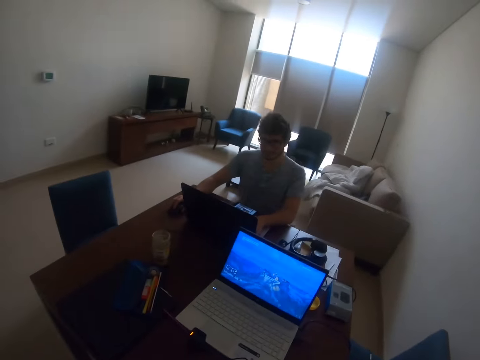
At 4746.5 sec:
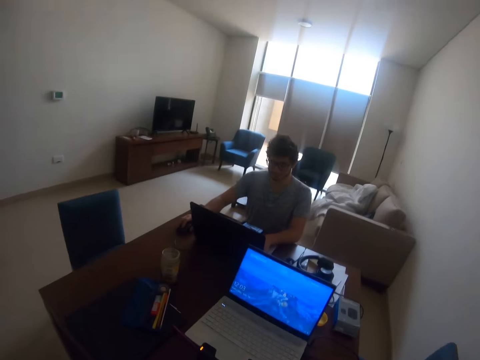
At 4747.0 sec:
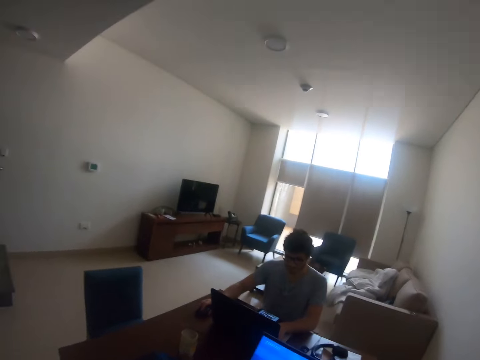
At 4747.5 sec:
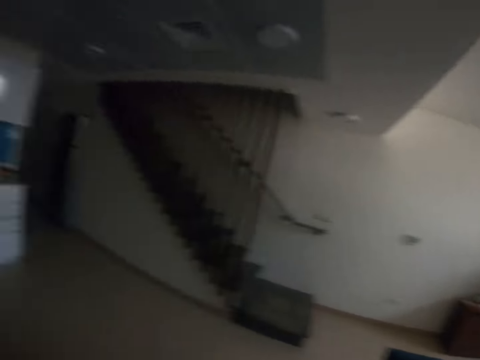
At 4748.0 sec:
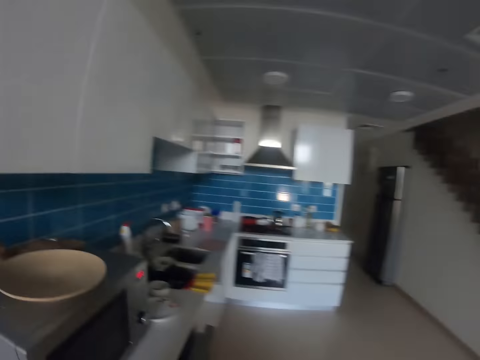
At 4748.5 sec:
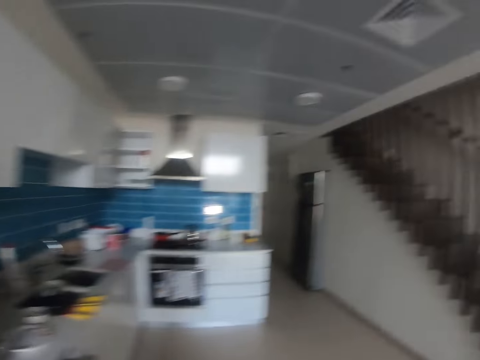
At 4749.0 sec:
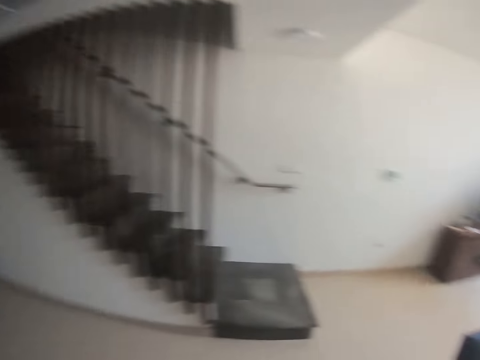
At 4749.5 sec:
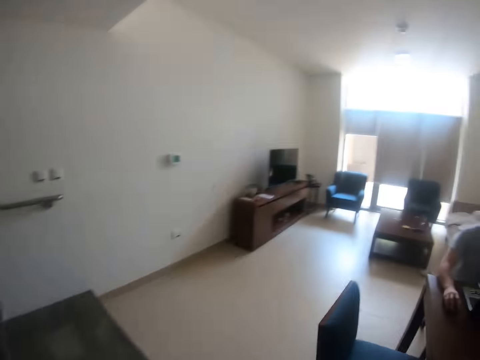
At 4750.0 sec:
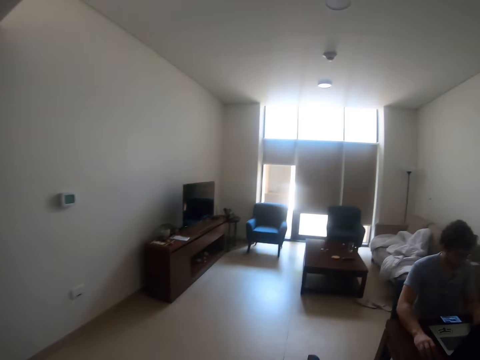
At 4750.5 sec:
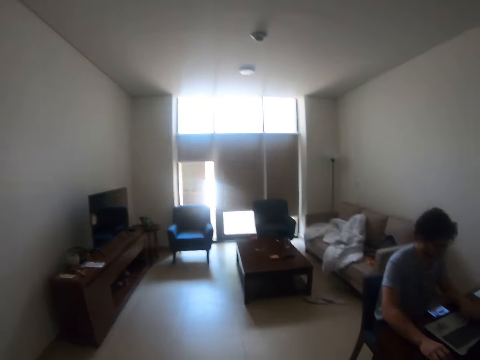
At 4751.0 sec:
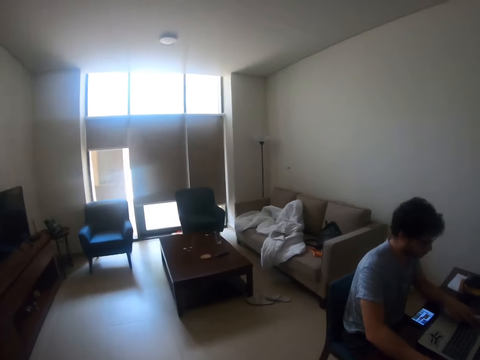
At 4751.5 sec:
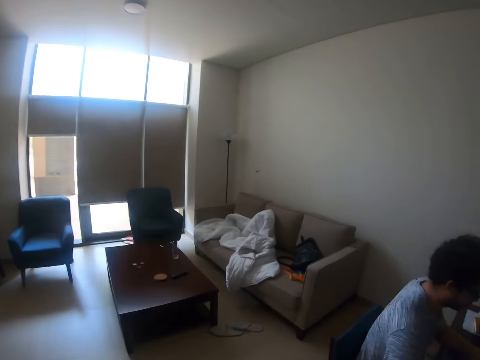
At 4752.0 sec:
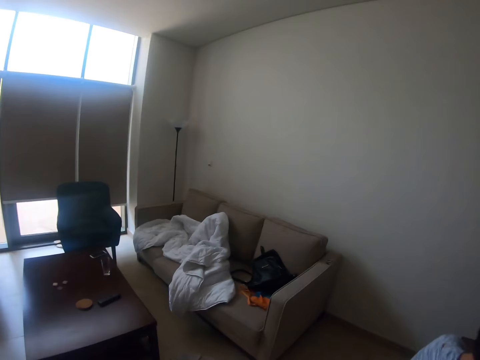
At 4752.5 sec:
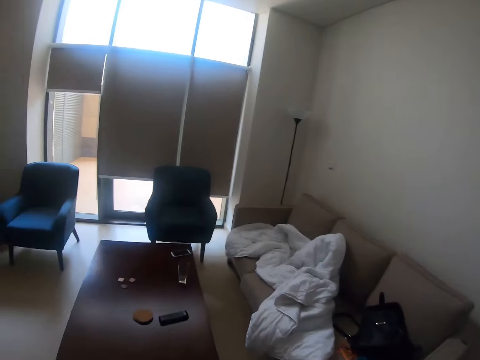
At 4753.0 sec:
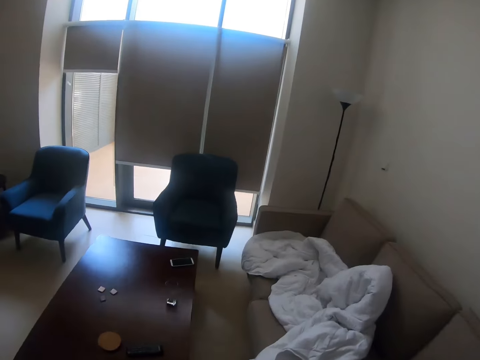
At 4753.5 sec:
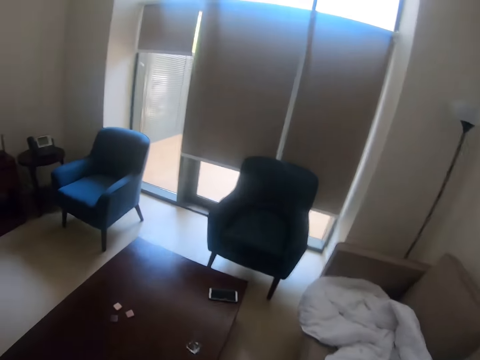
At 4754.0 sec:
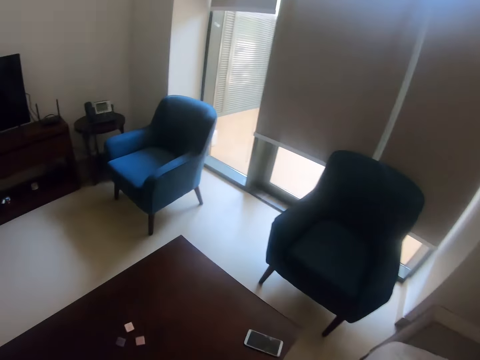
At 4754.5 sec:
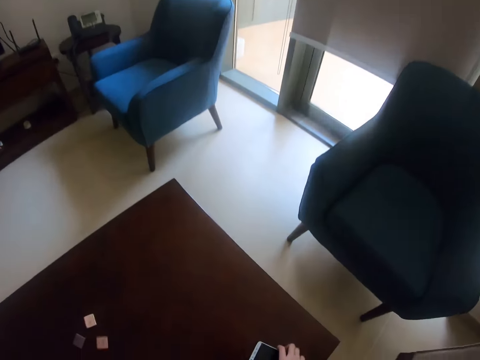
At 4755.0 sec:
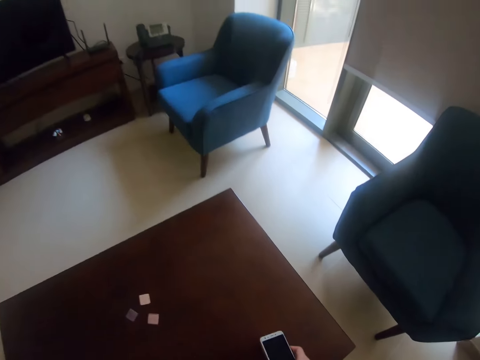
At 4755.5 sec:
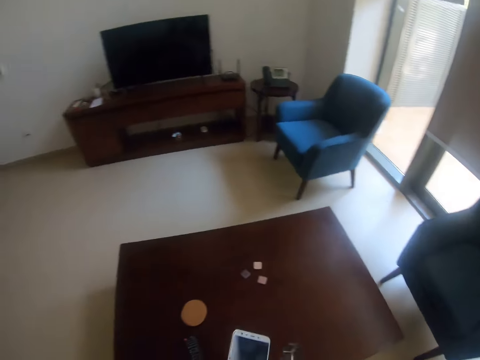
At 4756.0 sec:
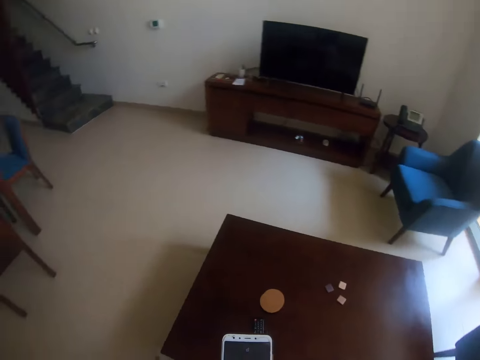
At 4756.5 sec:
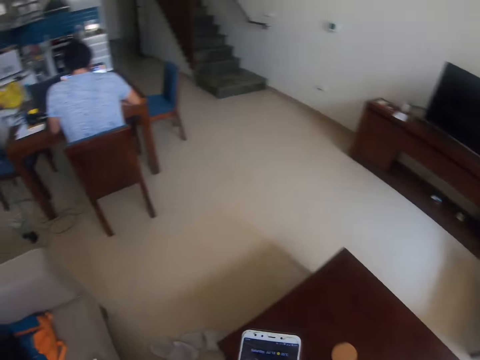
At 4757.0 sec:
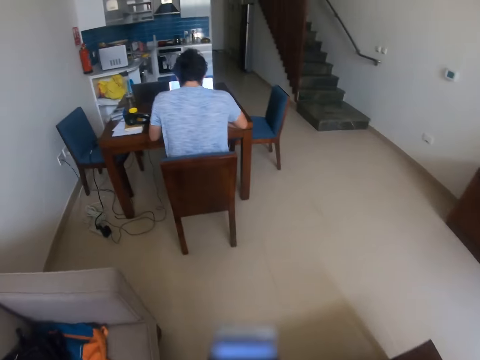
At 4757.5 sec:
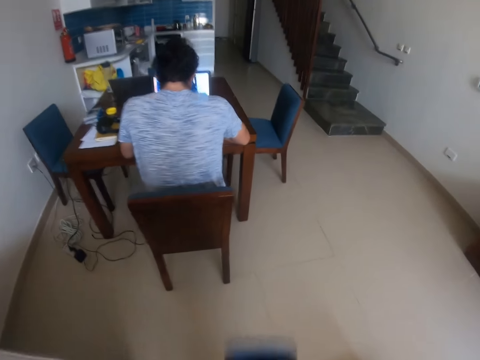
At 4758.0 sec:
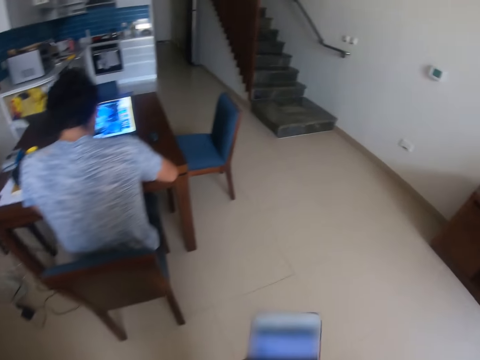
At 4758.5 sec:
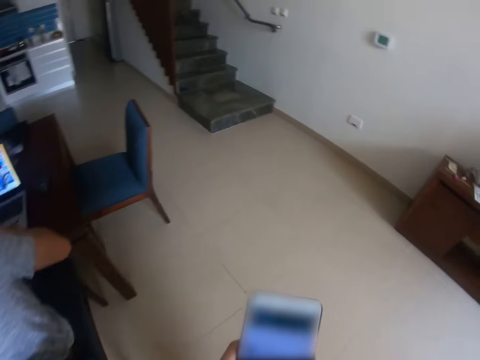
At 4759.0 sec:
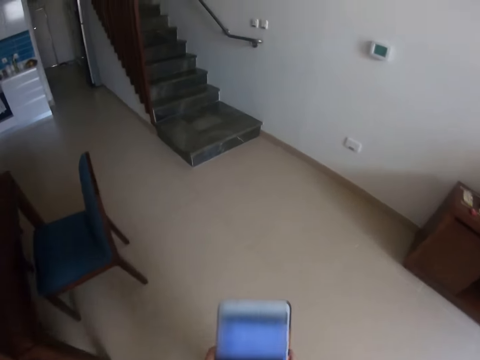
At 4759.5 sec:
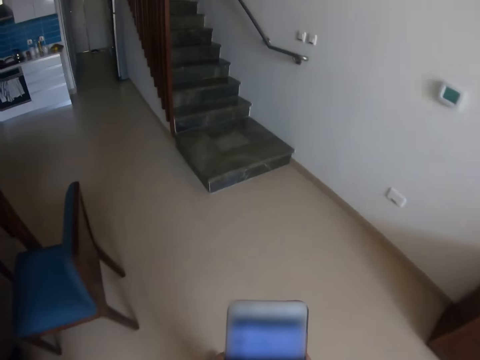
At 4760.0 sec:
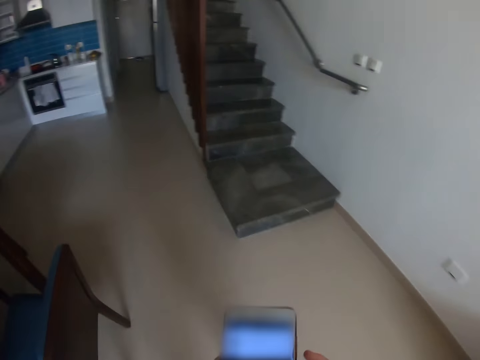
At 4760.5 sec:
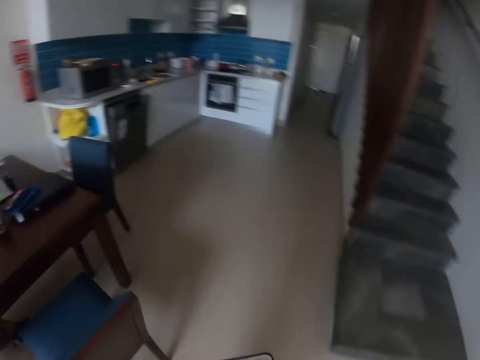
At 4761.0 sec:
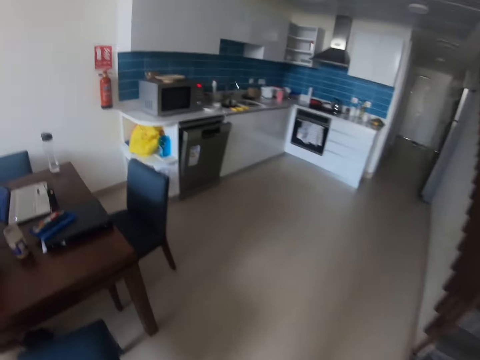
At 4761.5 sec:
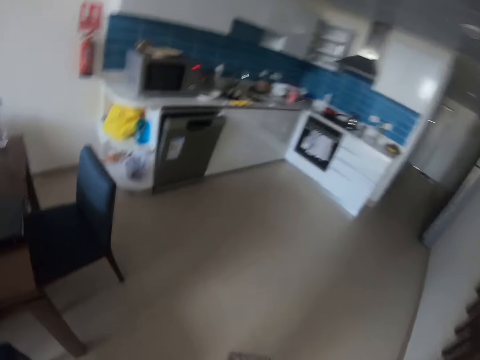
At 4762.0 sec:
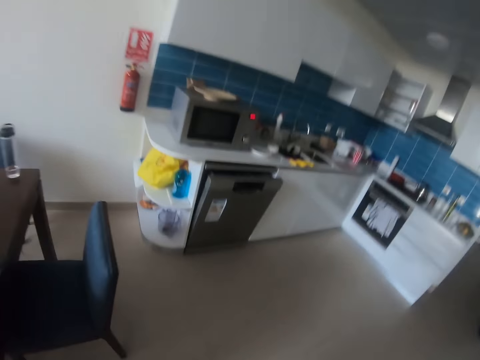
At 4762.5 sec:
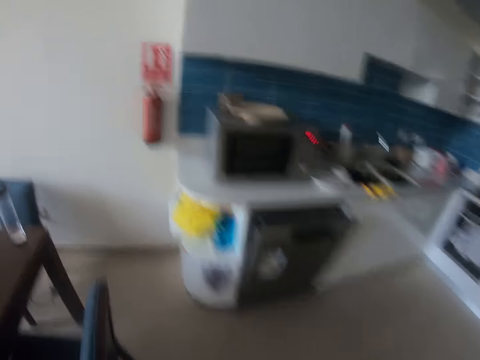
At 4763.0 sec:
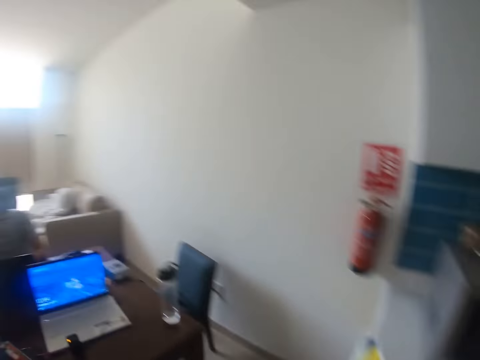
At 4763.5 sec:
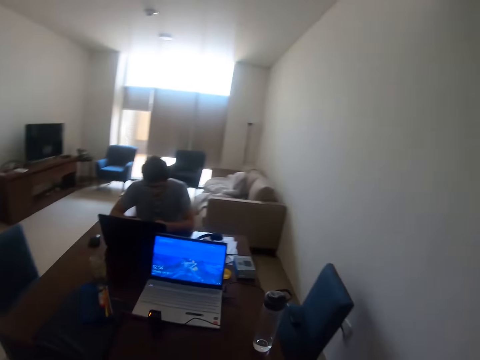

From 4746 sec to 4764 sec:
The camera wearer walks around a room. They pick a phone from the table. They operate the phone. They scroll through the phone. They move a hand and walk near the table.

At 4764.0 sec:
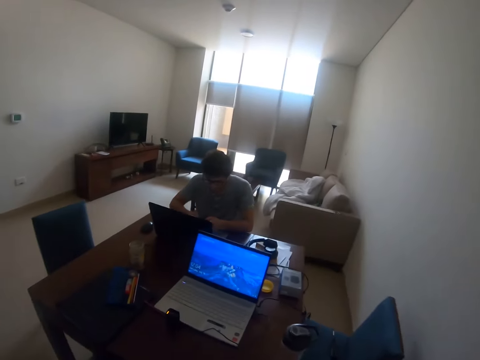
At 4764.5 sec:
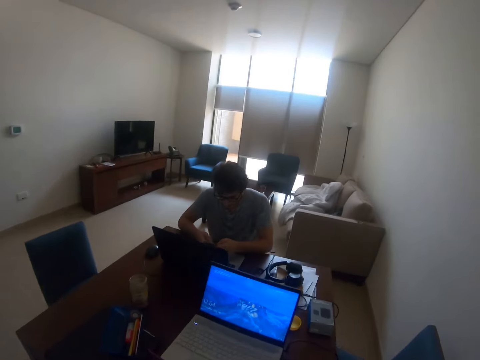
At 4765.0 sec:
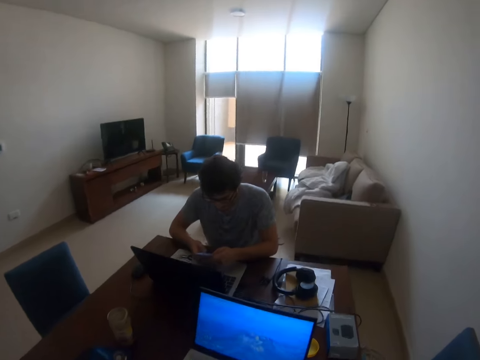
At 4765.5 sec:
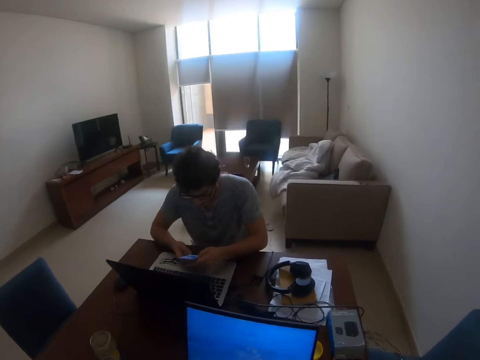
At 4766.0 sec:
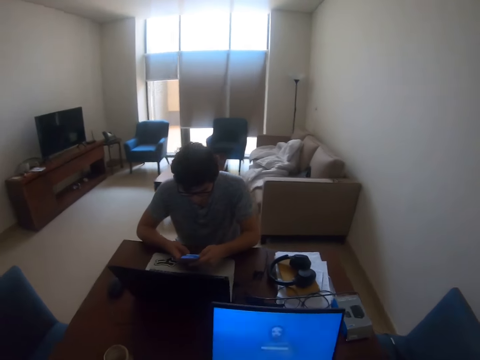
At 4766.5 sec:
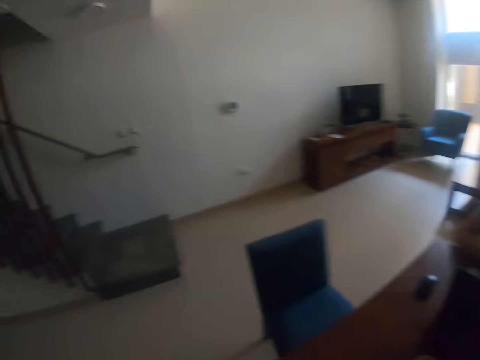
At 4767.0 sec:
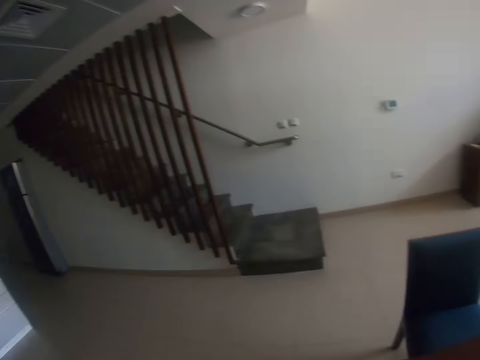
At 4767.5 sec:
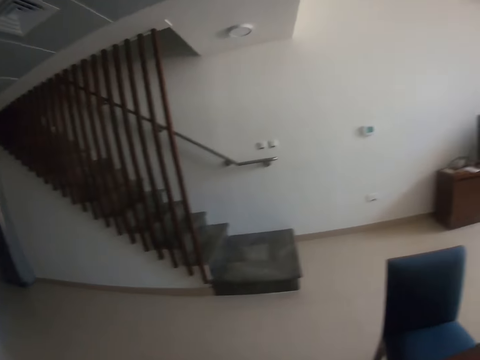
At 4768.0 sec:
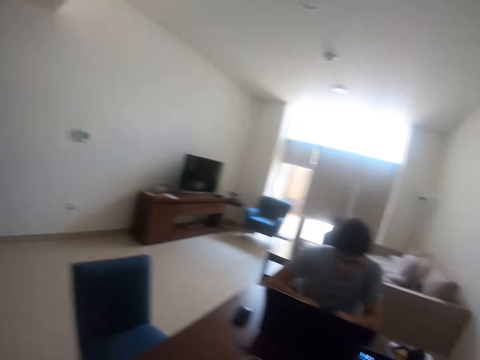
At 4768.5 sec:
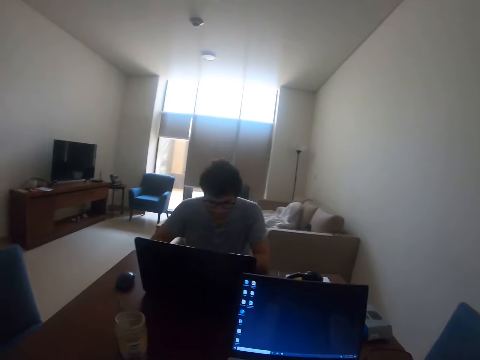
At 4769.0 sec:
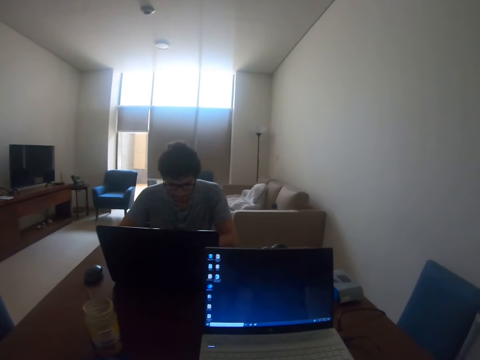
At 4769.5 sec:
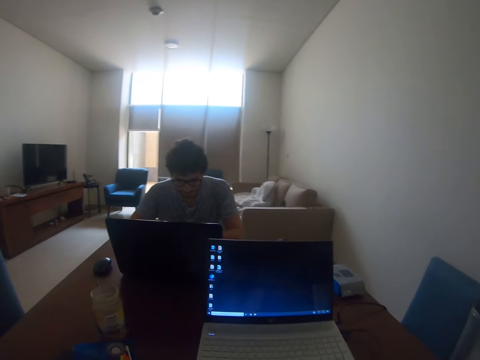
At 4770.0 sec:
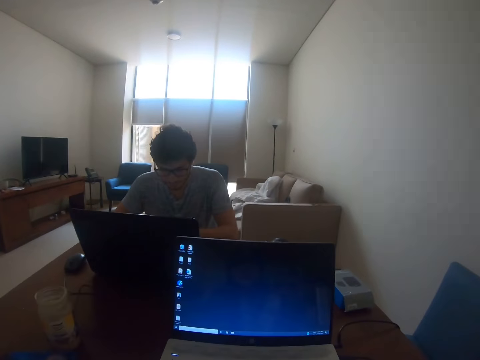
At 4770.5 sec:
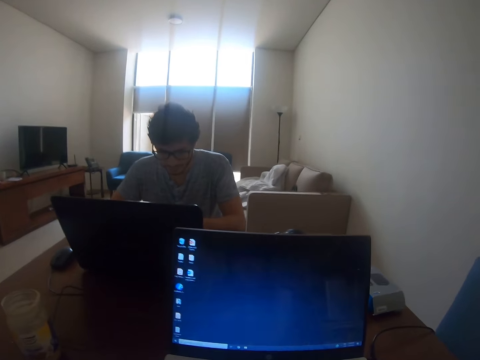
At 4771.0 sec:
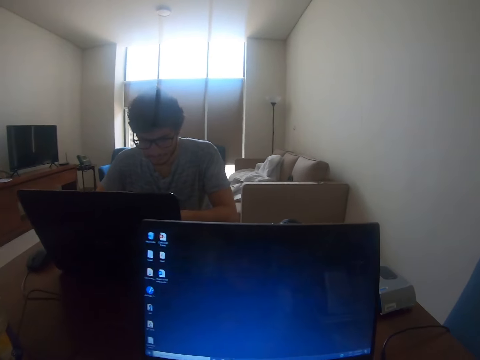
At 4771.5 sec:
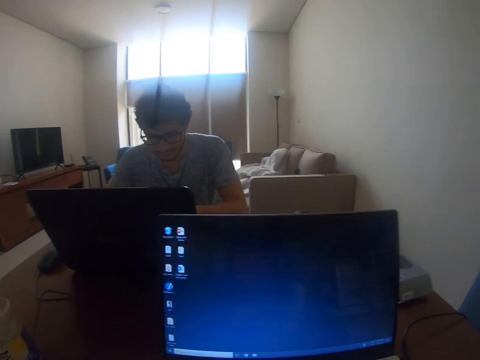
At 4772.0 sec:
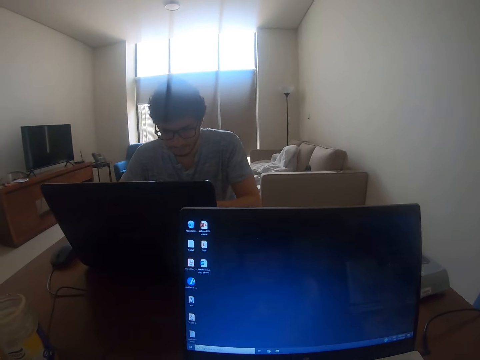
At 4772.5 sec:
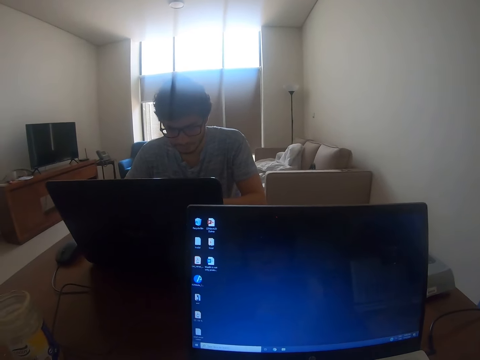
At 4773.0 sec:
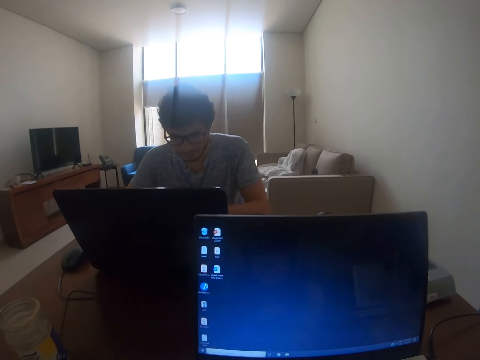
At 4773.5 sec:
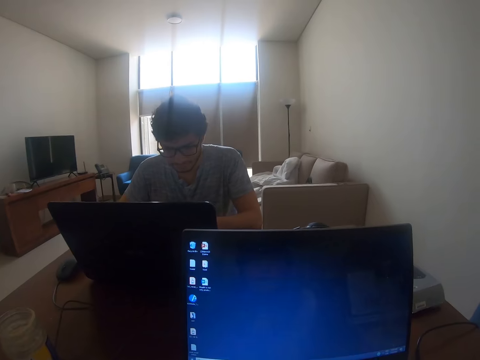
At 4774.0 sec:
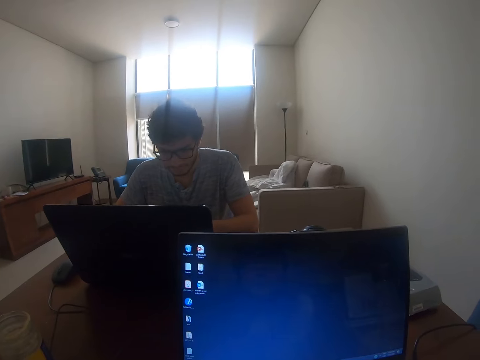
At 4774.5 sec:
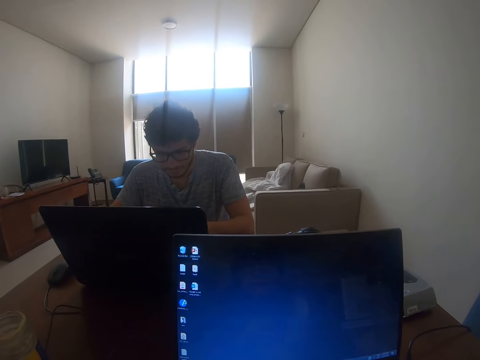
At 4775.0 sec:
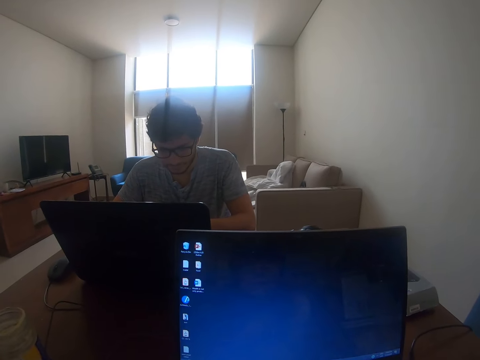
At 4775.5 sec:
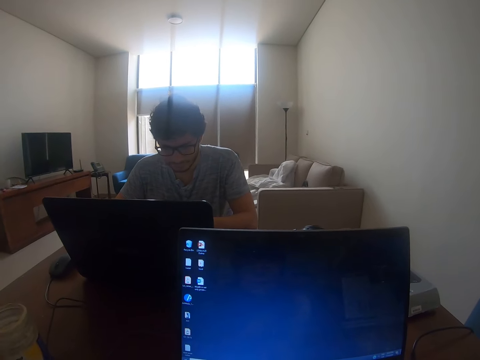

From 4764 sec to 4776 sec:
The camera wearer looks around a room. They look at the laptop. They scroll through the laptop using a mouse. They stare at the laptop.
